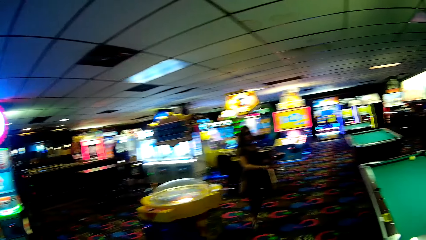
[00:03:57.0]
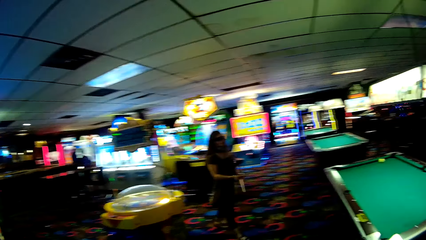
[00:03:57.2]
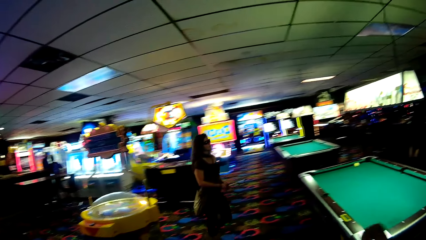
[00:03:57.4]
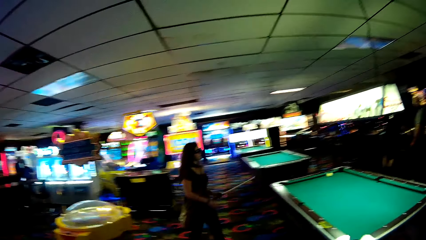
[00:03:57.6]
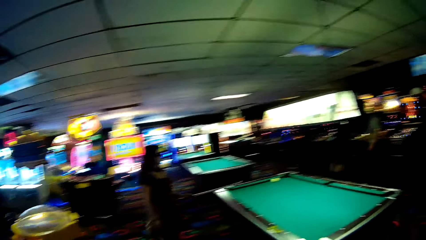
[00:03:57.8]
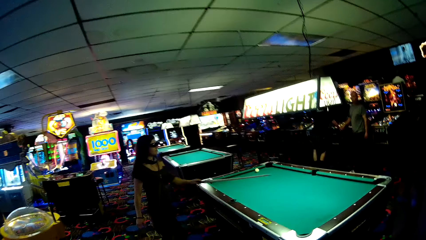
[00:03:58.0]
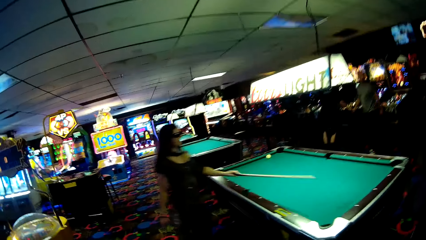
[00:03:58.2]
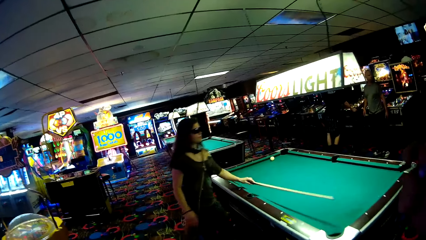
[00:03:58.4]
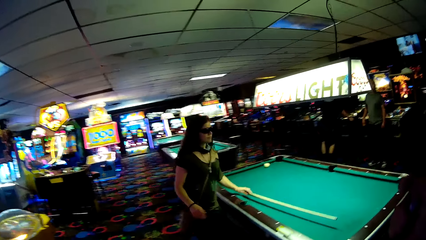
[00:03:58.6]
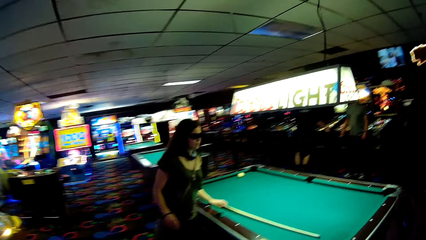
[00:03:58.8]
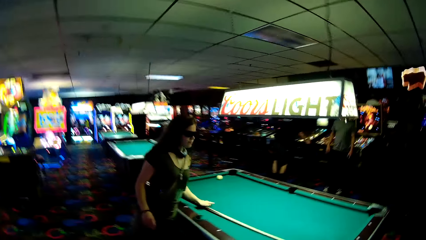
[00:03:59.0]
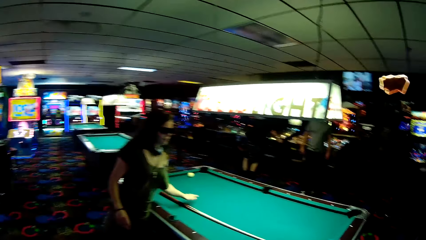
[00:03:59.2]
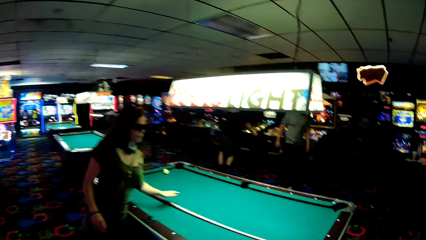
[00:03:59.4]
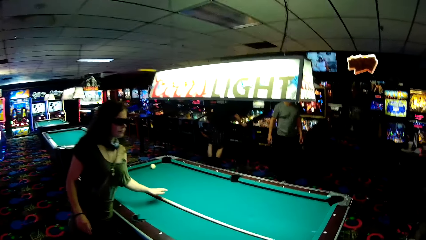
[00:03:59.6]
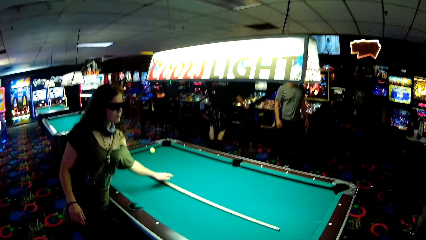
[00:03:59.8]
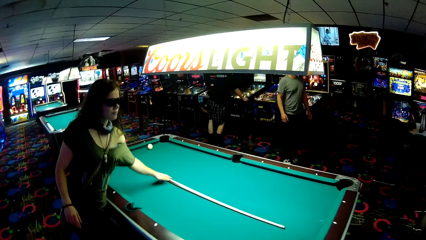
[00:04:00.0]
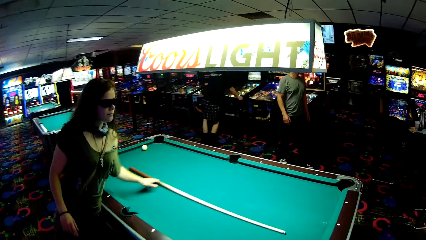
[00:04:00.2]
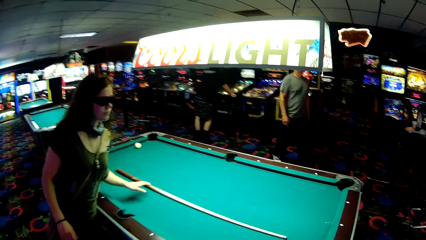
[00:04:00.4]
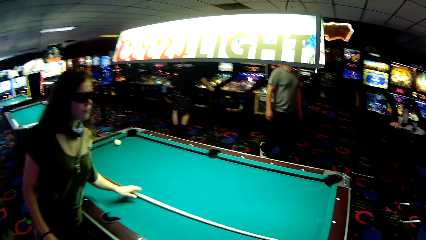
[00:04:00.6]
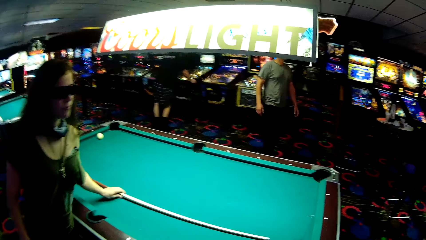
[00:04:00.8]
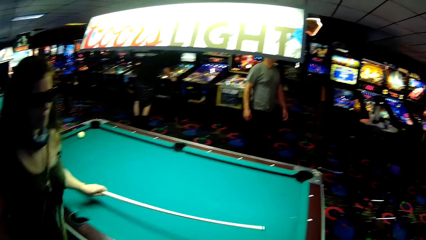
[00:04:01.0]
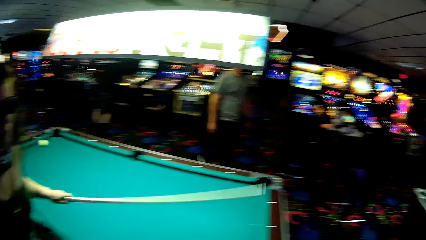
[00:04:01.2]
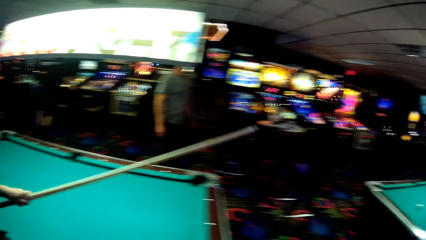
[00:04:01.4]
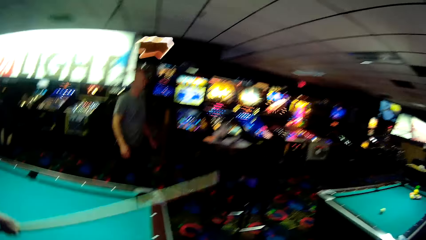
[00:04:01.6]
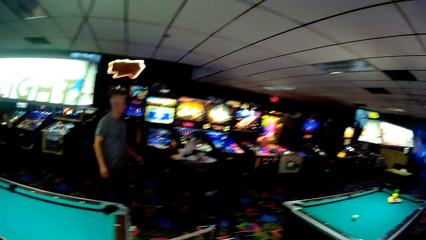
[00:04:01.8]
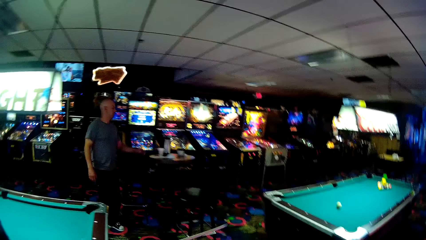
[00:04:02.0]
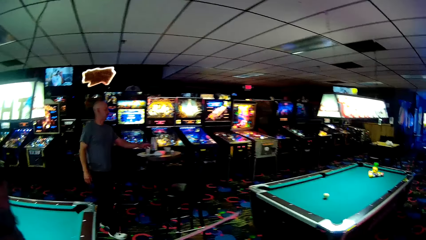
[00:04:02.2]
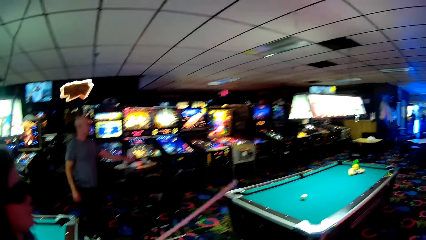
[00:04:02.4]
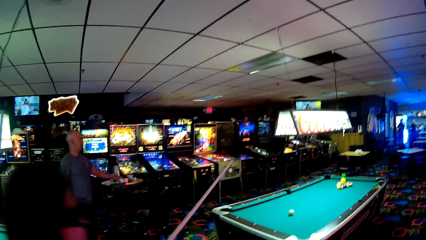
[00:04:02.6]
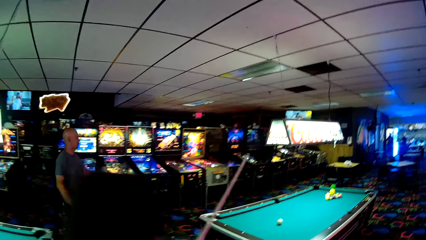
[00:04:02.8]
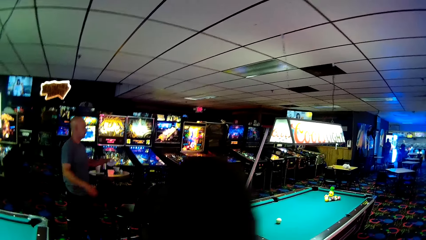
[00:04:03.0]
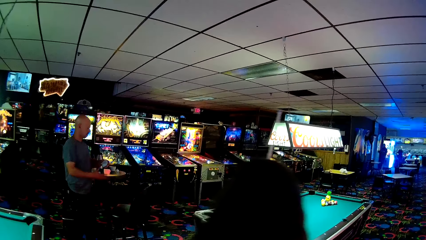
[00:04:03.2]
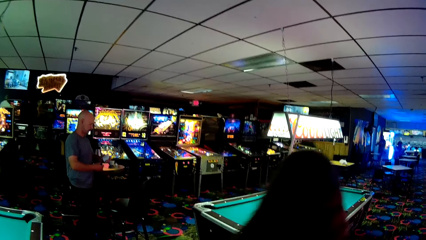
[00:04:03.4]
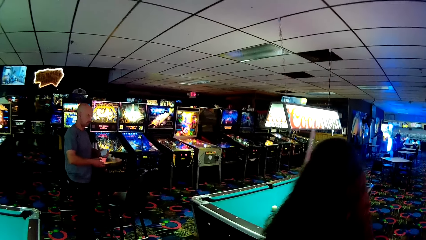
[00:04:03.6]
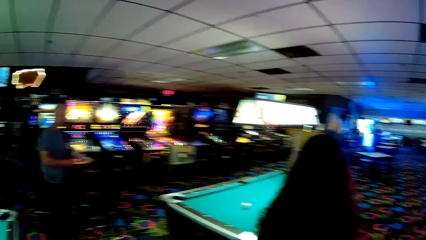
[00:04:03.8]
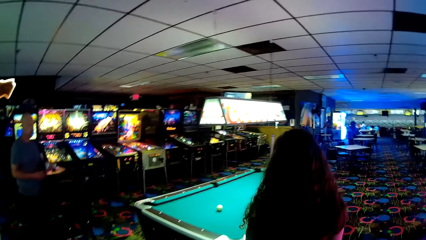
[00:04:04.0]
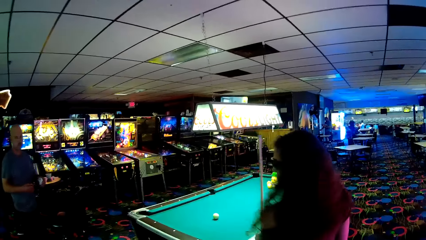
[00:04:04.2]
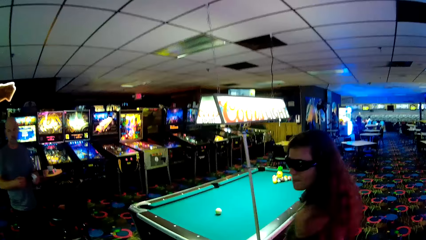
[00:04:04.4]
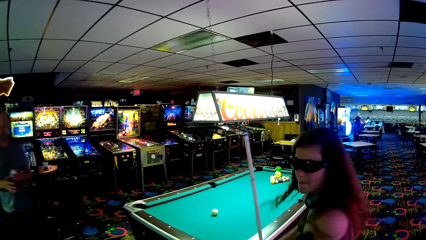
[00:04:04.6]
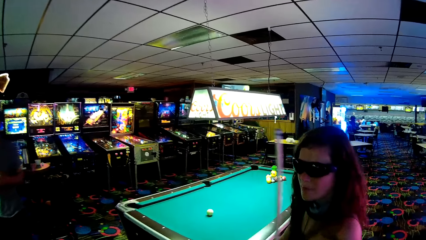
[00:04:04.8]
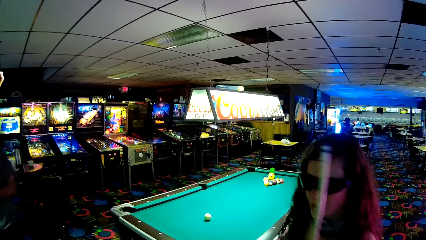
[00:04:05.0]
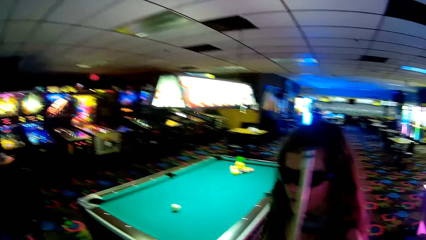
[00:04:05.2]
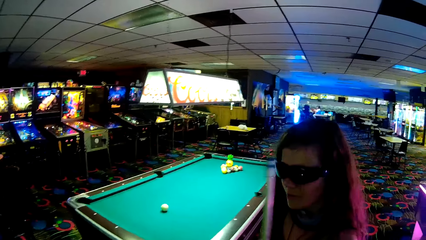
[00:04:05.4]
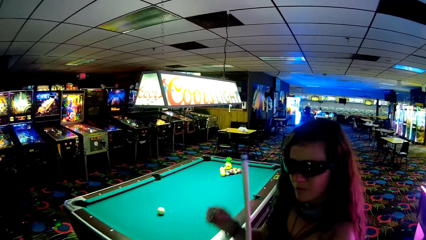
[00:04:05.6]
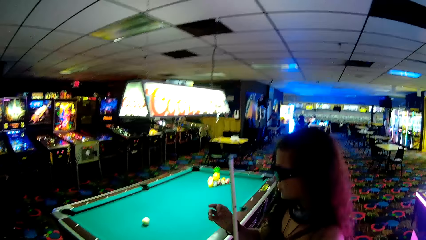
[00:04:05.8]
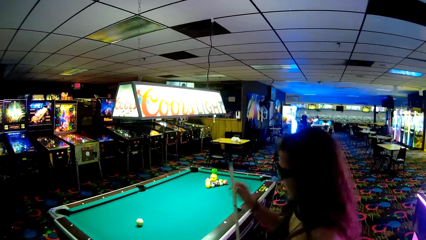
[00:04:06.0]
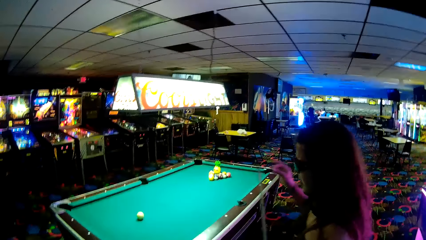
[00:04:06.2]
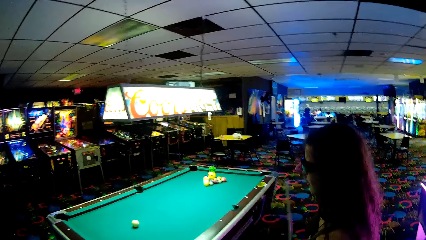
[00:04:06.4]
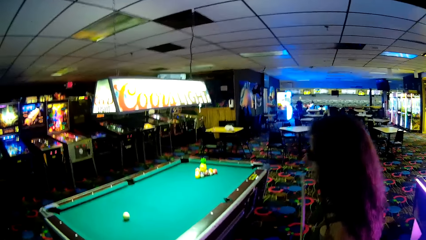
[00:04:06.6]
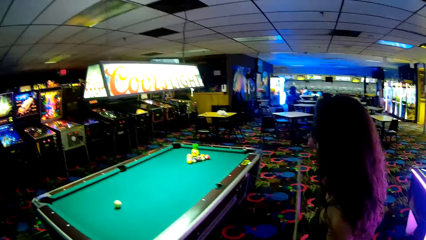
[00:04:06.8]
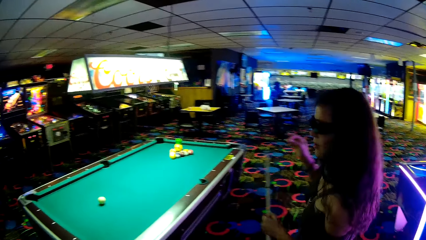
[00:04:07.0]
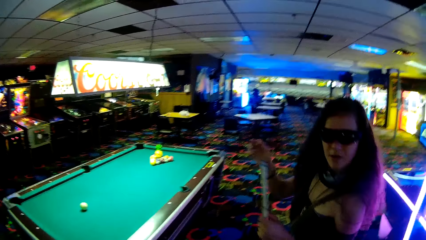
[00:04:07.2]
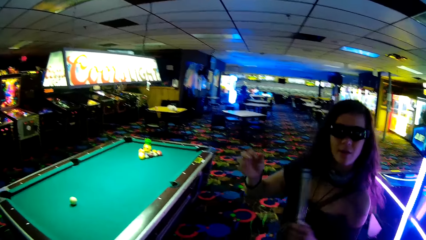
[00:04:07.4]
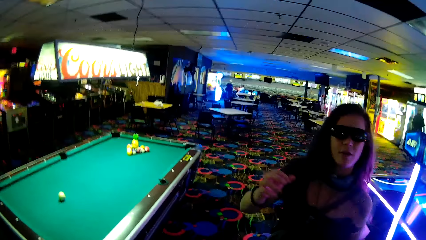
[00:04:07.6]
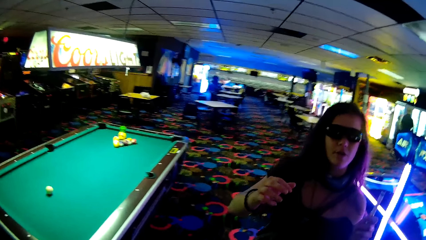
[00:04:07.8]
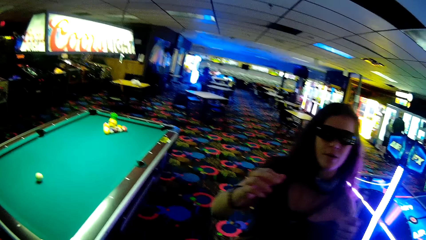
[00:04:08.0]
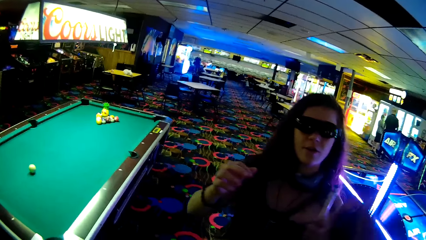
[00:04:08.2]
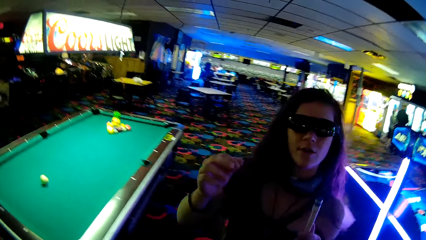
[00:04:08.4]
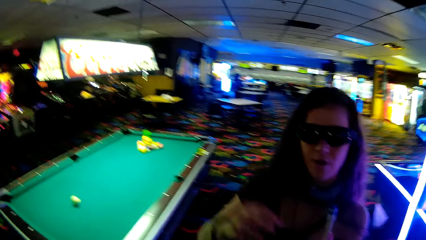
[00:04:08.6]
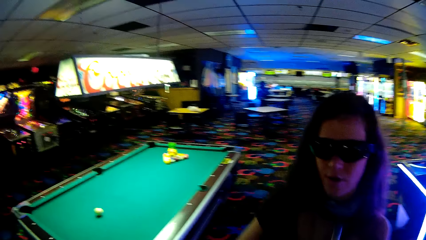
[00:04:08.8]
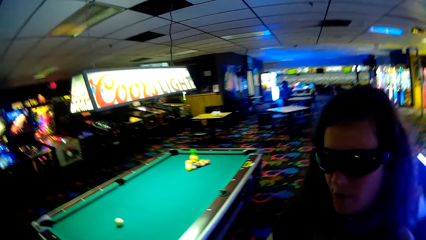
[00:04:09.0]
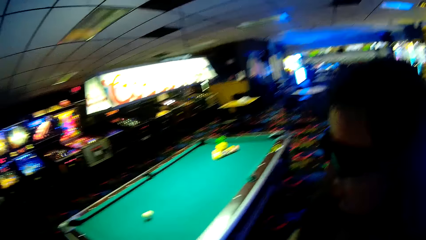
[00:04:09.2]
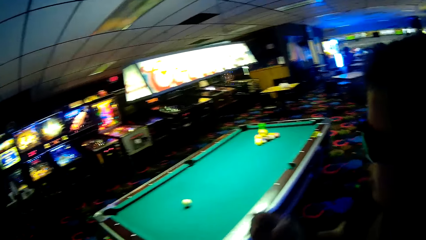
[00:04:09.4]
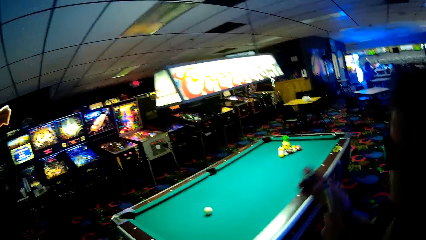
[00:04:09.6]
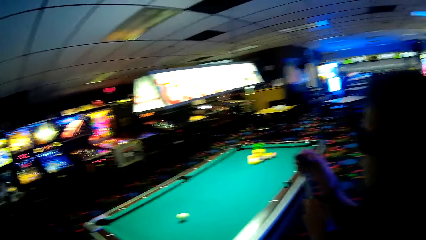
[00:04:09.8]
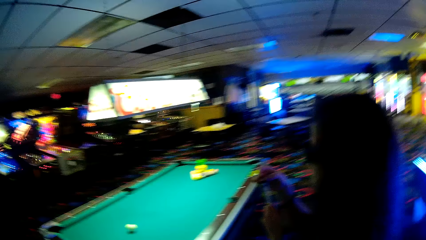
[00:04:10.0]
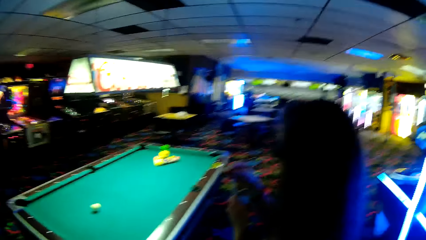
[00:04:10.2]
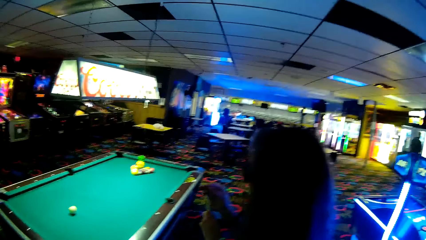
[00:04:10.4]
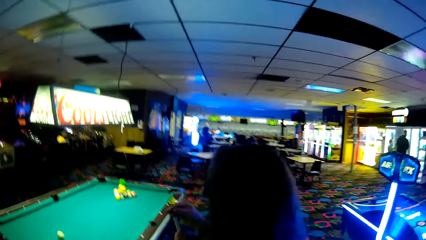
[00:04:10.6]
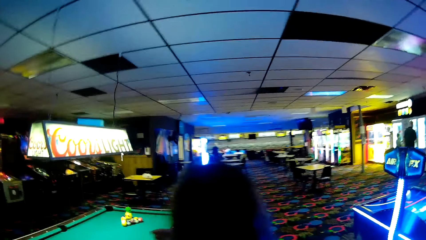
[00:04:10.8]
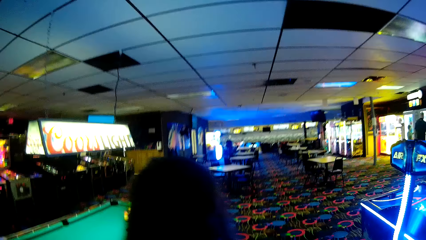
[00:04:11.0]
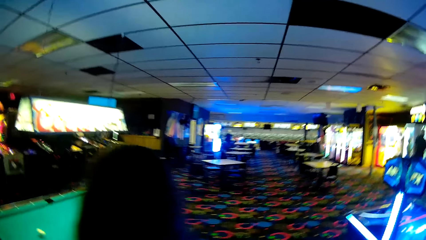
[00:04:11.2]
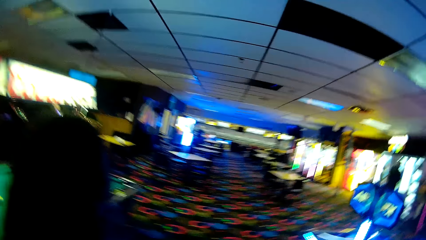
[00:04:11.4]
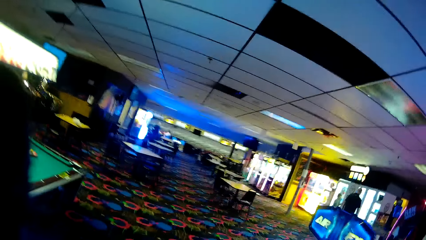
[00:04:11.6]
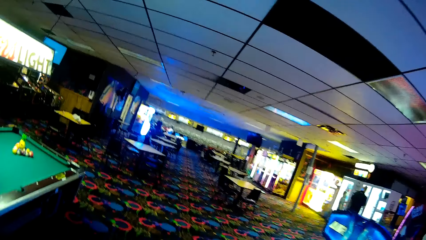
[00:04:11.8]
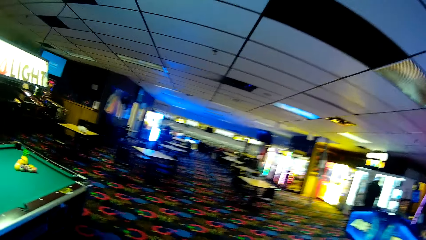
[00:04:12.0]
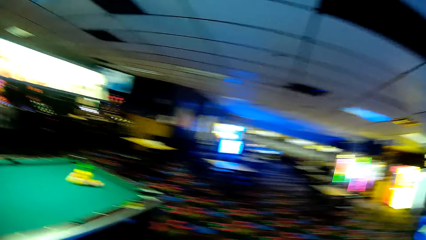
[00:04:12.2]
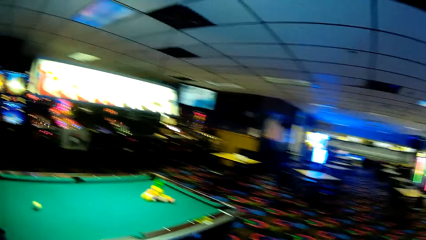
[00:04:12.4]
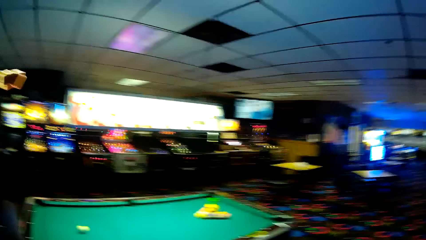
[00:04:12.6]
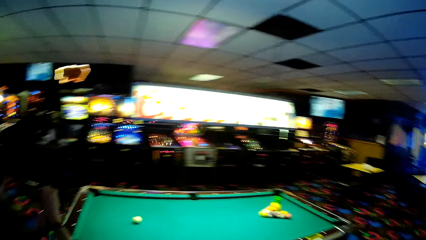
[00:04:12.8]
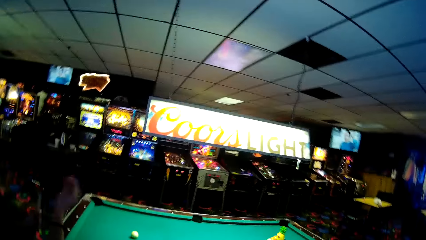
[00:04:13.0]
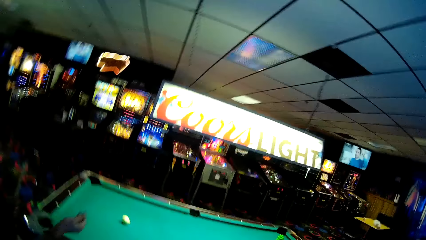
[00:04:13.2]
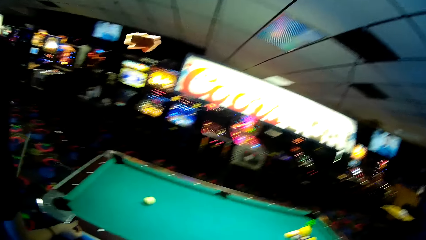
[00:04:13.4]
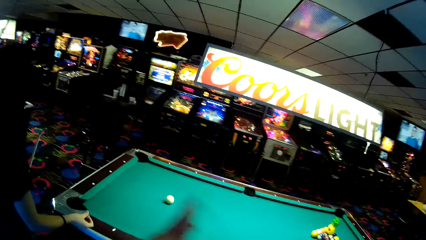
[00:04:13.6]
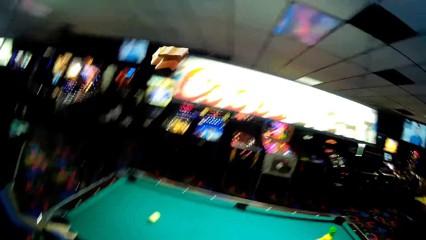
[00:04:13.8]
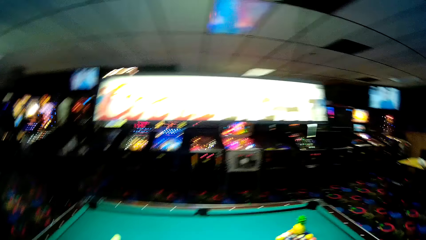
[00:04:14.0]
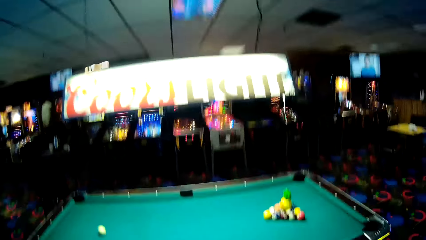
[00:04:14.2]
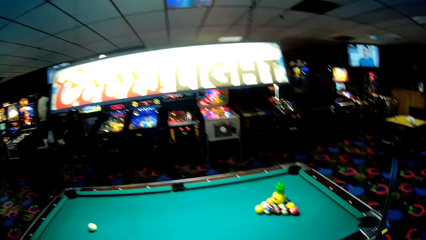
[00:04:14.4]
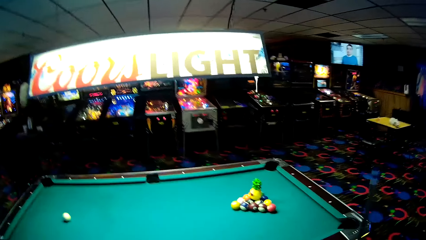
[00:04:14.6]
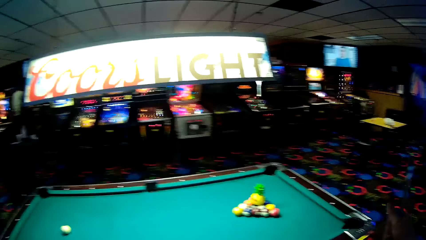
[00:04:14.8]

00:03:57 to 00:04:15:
A woman walks around. The woman puts down a pool stick on a pool table. The woman picks the pool stick from the pool table. The camera wearer picks up a pool stick from the pool table. The woman walks around a casino. The woman looks at the camera wearer. The camera wearer walks around the casino. The woman holds the pool stick. The woman walks around. The camera wearer walks around the casino.
